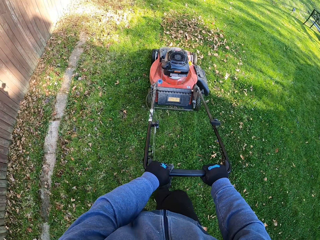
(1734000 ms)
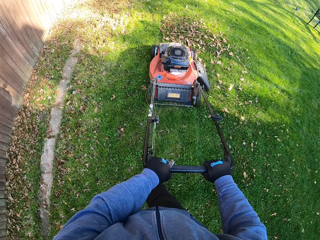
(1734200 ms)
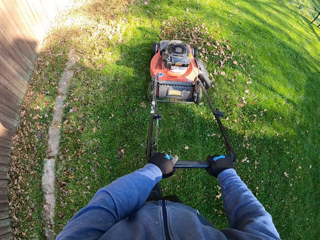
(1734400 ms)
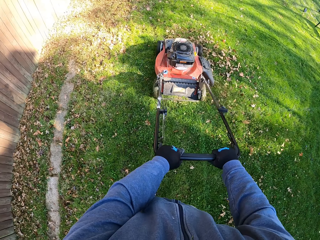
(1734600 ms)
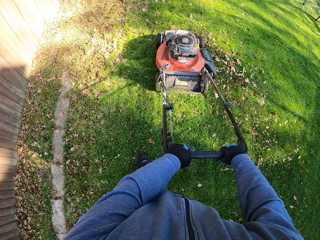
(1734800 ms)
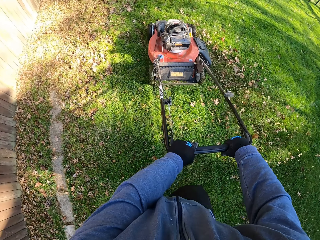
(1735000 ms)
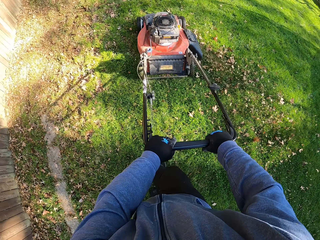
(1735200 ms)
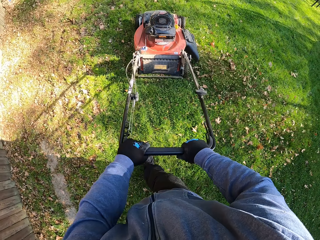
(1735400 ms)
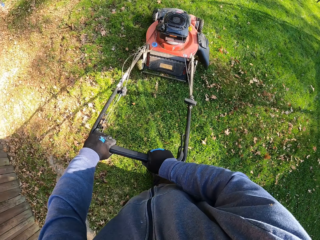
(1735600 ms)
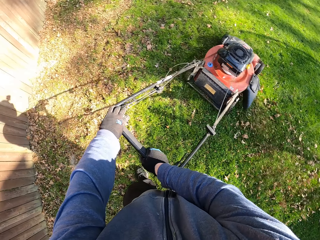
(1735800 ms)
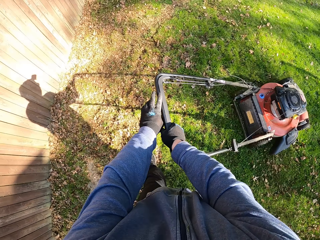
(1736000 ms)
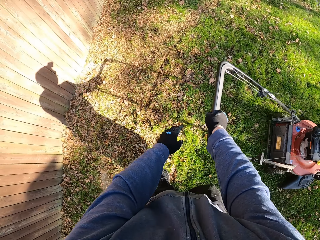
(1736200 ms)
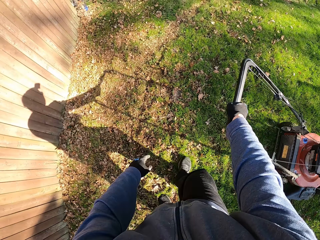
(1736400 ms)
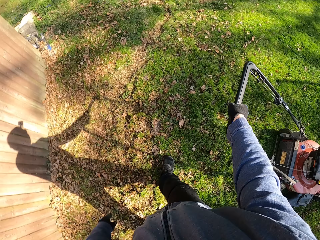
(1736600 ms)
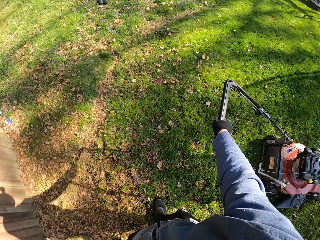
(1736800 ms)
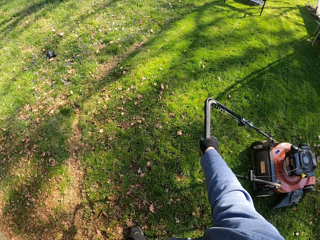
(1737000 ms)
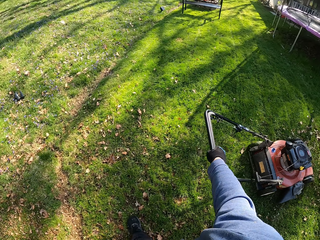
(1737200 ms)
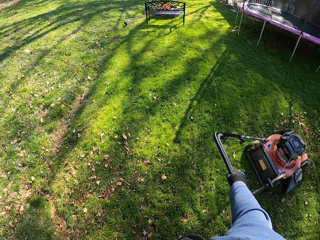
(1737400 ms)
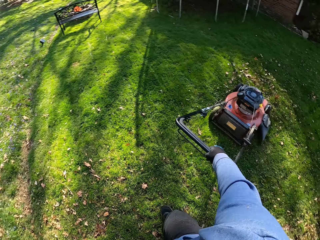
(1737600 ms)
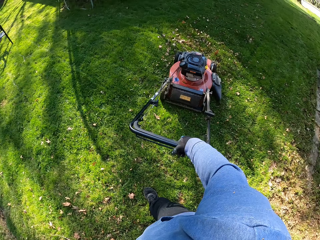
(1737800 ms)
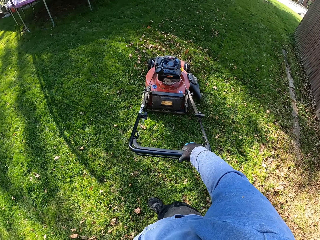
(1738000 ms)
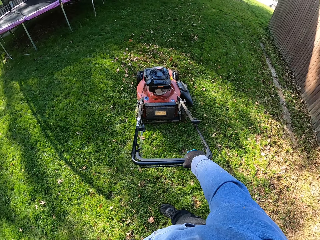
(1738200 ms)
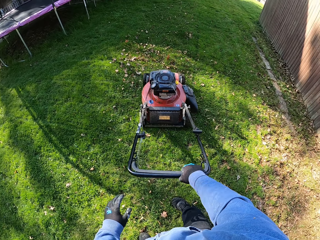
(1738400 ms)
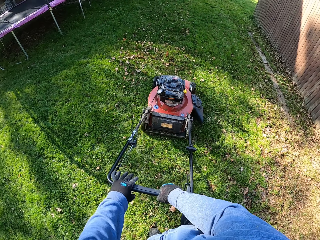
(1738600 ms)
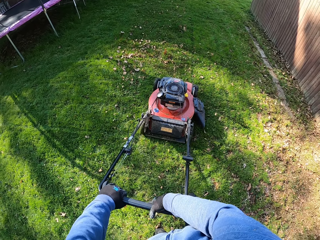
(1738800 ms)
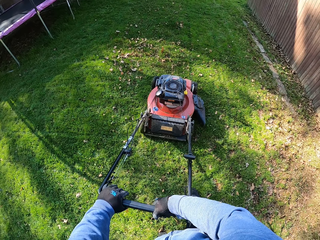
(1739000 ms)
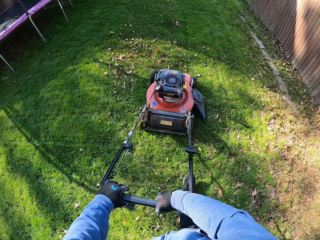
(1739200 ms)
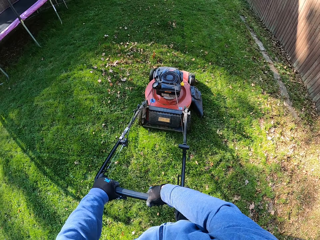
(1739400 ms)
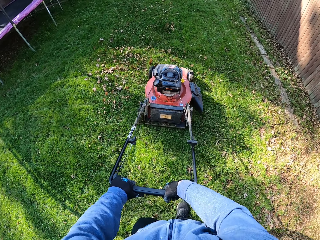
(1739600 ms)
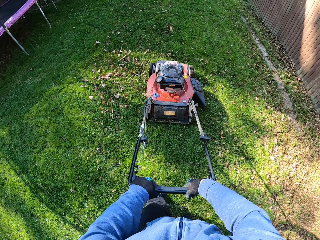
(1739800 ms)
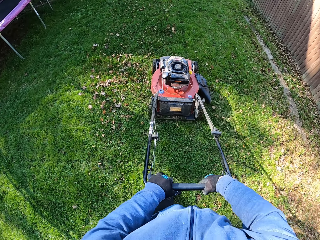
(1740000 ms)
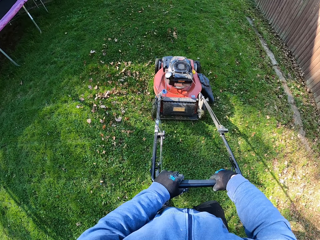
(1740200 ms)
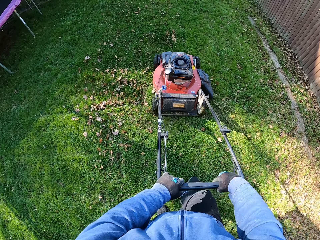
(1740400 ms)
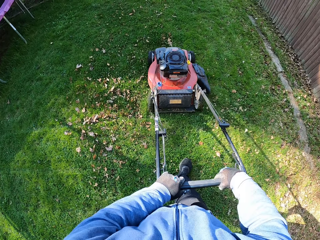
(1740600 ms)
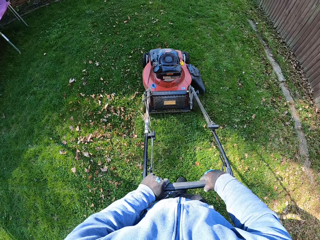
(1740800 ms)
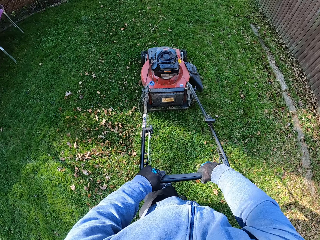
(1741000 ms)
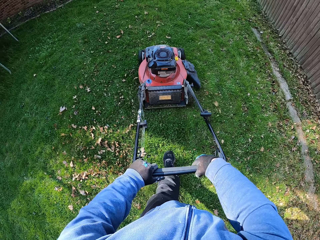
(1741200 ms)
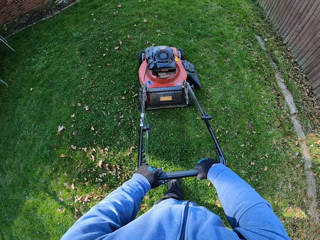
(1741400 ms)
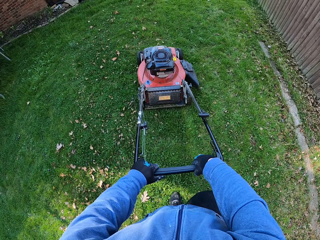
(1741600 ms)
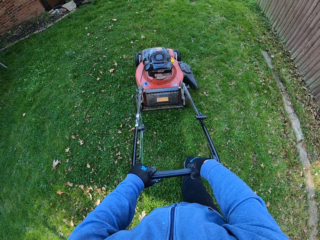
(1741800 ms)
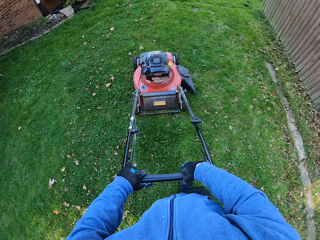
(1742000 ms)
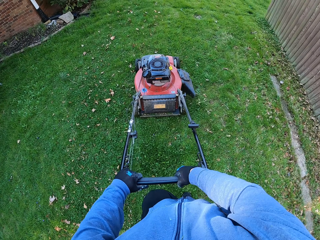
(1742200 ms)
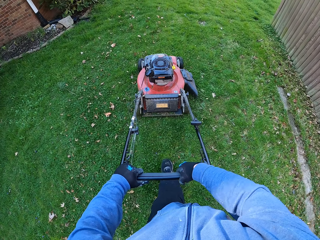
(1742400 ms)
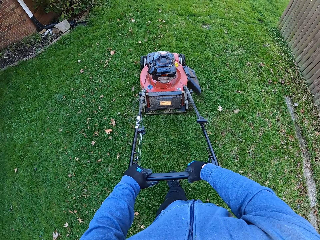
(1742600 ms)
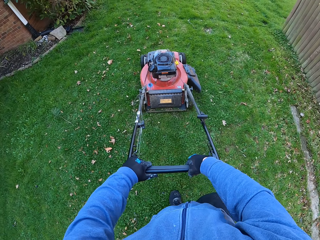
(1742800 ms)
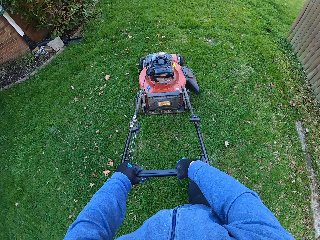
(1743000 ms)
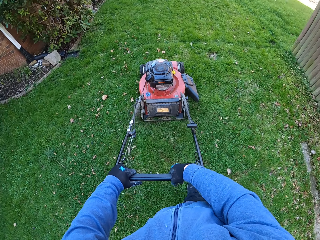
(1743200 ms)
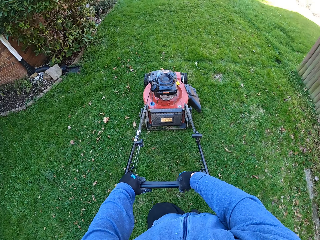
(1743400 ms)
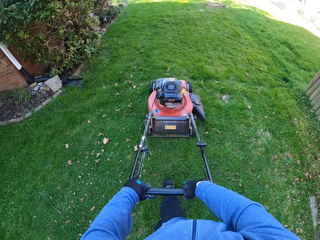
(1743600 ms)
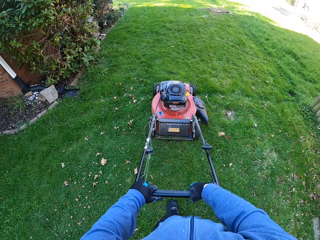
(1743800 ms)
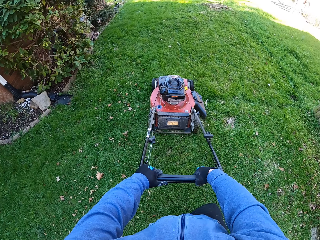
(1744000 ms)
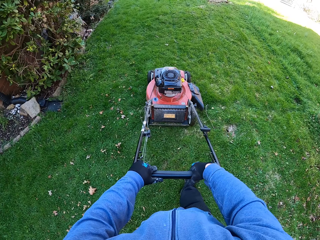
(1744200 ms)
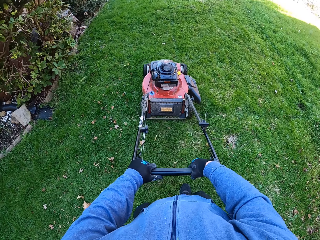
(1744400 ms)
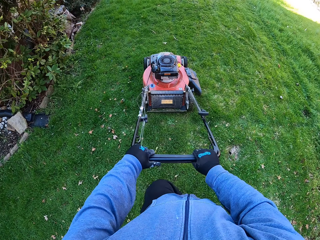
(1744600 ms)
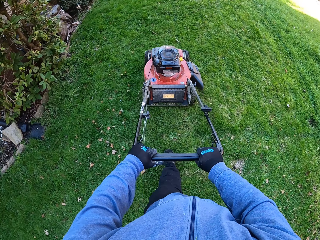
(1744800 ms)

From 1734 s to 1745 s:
The camera wearer makes a U-turn with the lawn mower. They let go of the lawn mower with the left hand. They hold the lawn mower with both hands. They cut grass with the lawn mower.

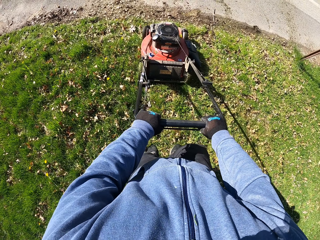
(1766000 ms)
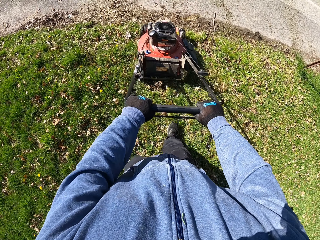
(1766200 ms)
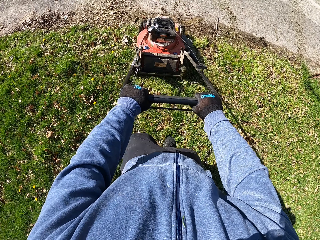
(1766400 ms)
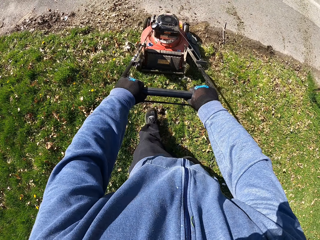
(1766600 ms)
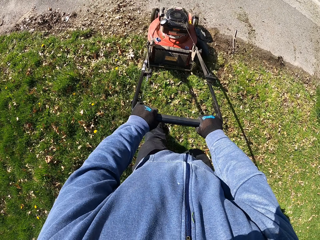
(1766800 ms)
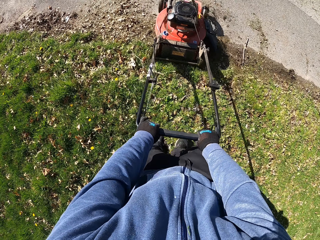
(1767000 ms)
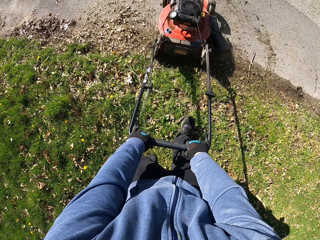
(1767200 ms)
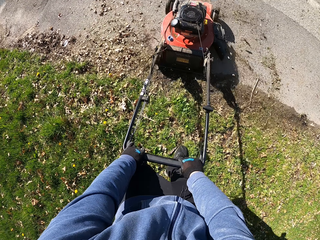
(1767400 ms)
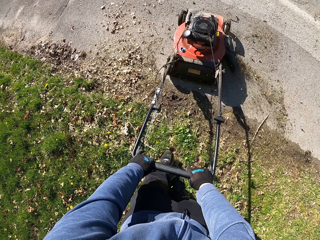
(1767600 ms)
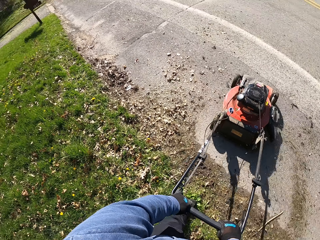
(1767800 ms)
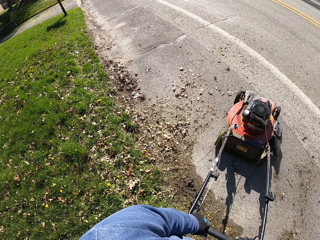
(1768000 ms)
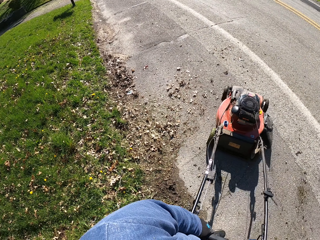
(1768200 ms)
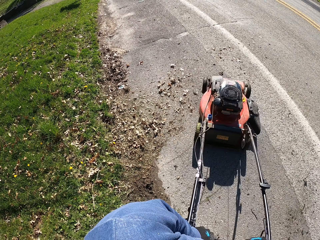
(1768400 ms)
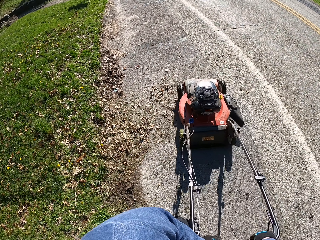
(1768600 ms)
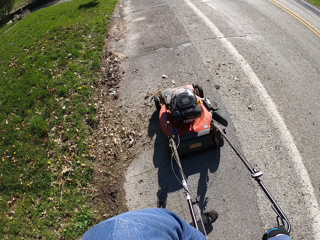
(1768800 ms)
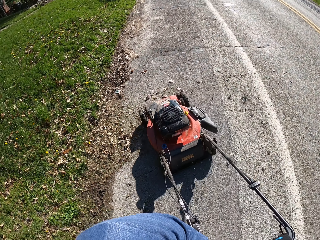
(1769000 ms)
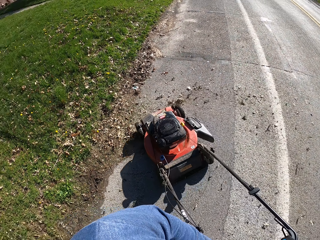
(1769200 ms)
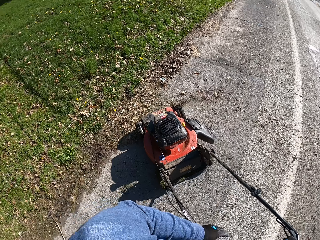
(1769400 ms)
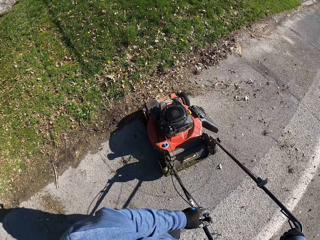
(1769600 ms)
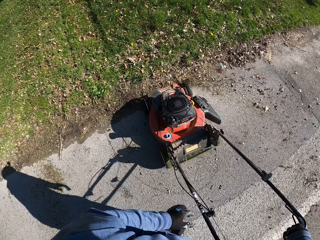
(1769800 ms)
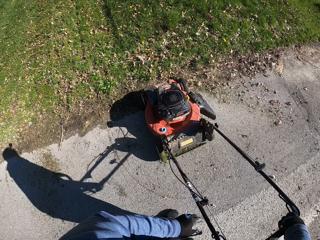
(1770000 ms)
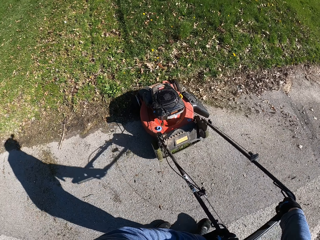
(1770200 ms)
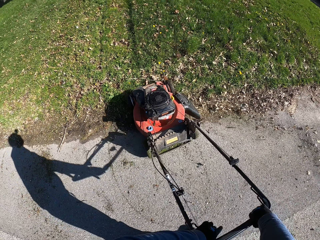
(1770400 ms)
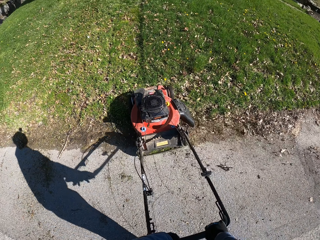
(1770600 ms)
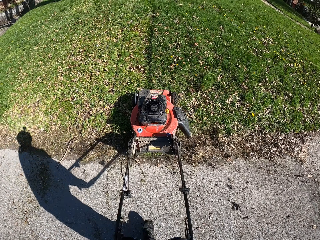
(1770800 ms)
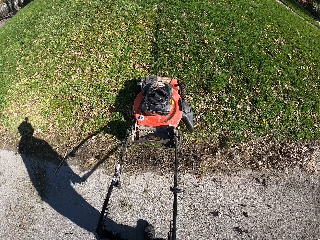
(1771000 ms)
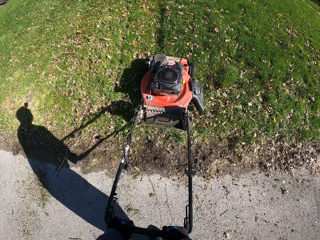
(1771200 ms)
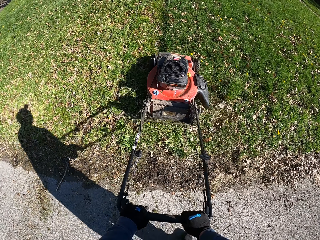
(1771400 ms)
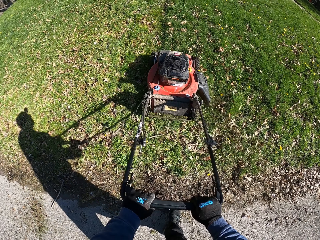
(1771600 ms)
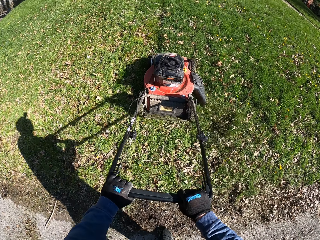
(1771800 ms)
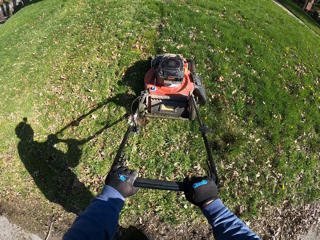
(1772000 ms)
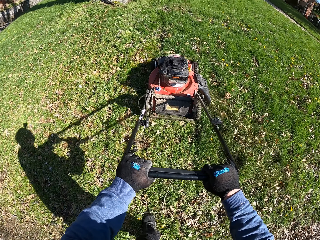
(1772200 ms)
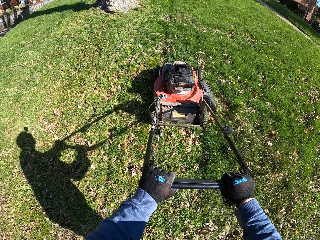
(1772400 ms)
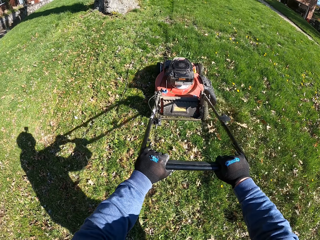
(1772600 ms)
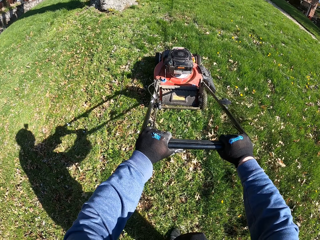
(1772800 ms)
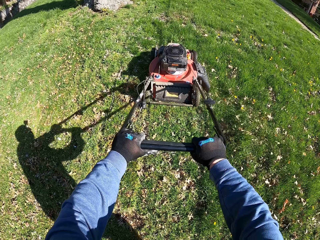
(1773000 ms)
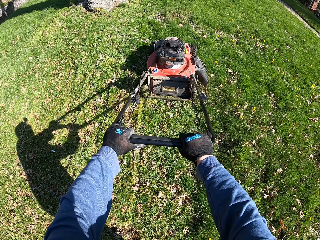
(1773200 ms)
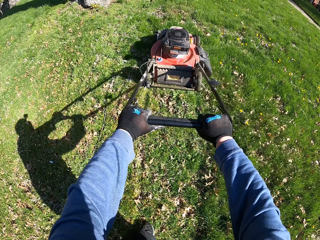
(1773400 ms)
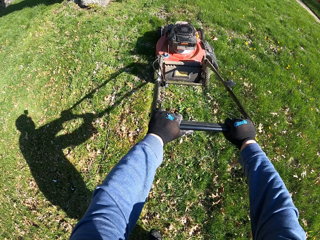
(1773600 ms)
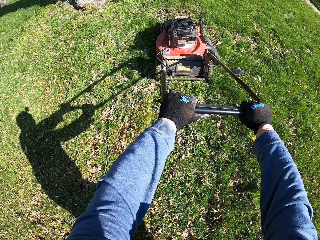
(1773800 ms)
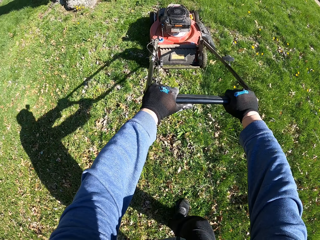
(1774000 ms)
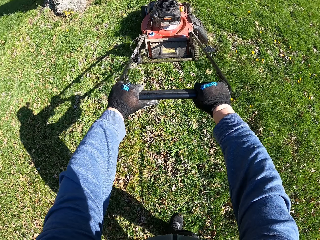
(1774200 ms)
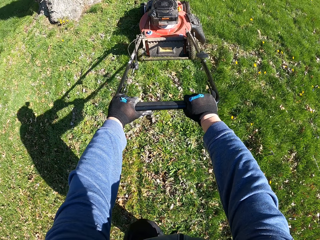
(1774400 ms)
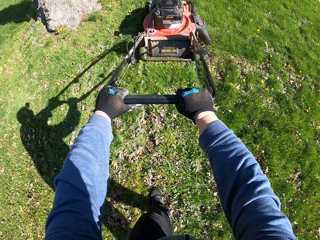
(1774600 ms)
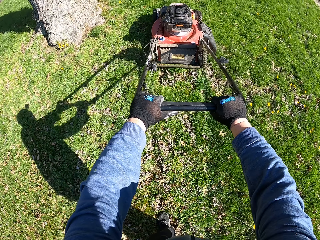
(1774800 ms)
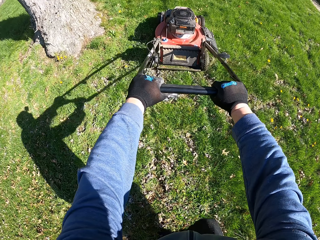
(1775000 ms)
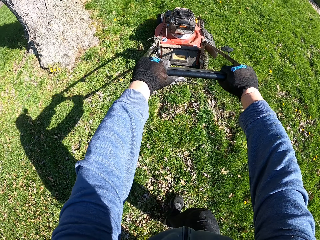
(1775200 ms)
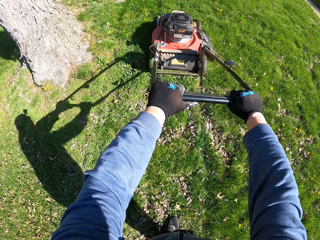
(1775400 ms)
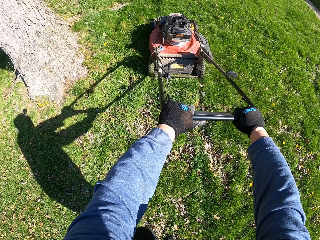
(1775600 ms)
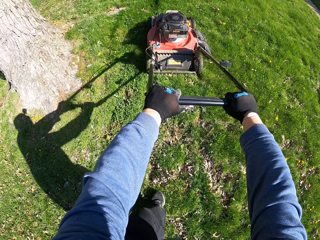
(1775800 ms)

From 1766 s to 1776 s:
The camera wearer makes a U-turn with the lawn mower. They cut grass with the lawn mower.
